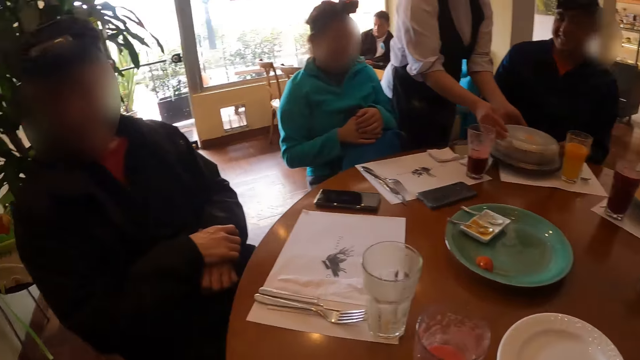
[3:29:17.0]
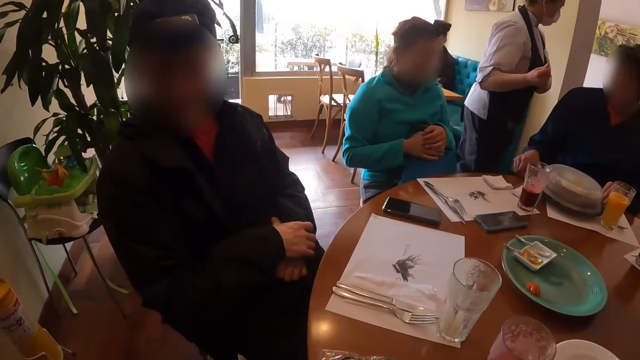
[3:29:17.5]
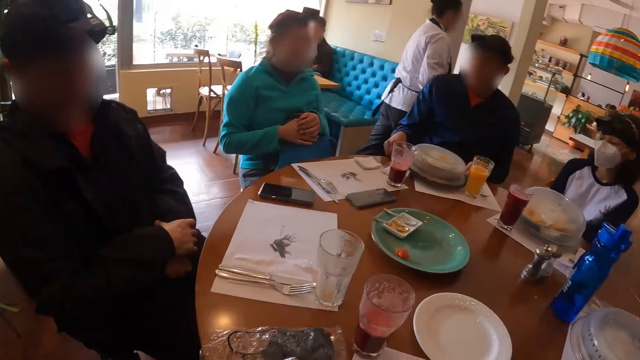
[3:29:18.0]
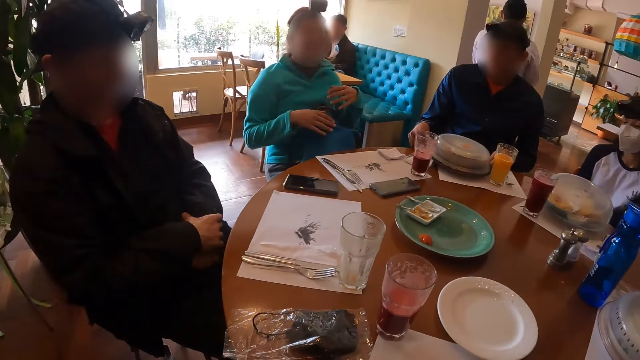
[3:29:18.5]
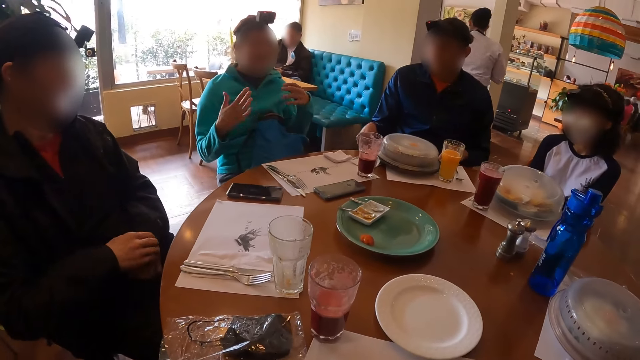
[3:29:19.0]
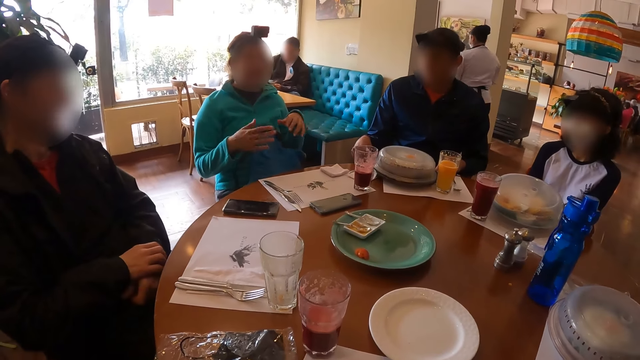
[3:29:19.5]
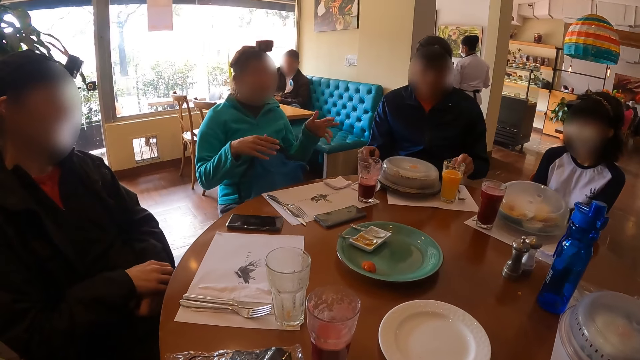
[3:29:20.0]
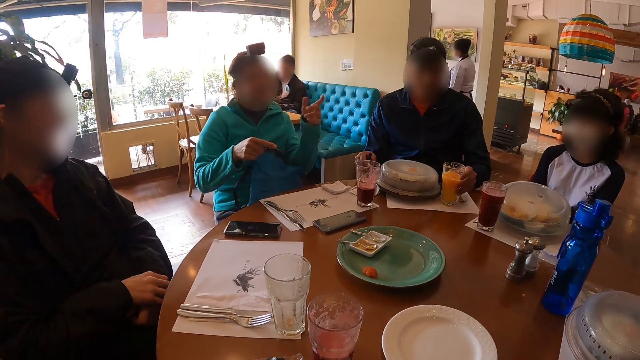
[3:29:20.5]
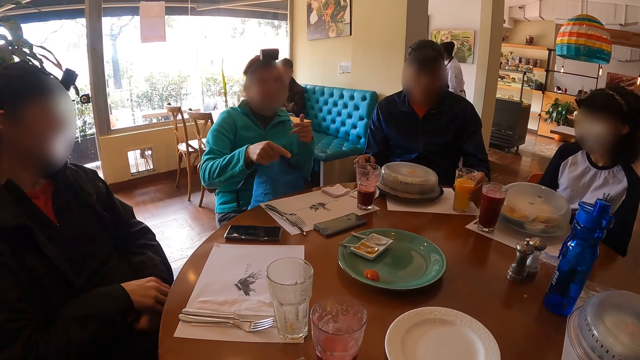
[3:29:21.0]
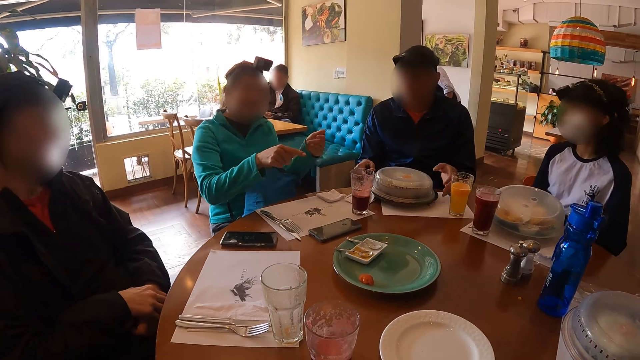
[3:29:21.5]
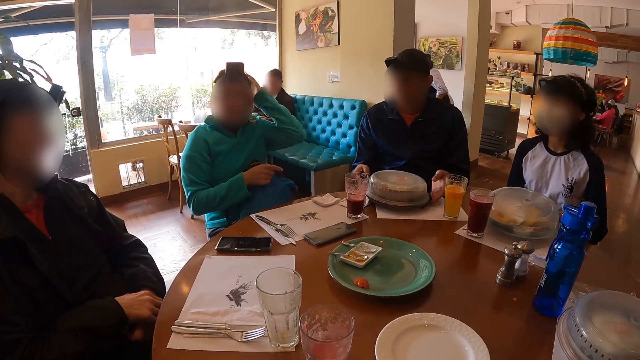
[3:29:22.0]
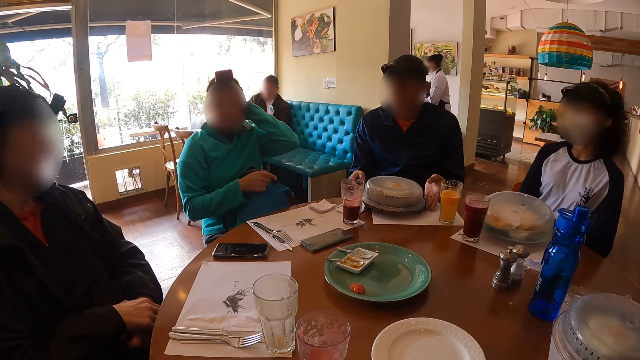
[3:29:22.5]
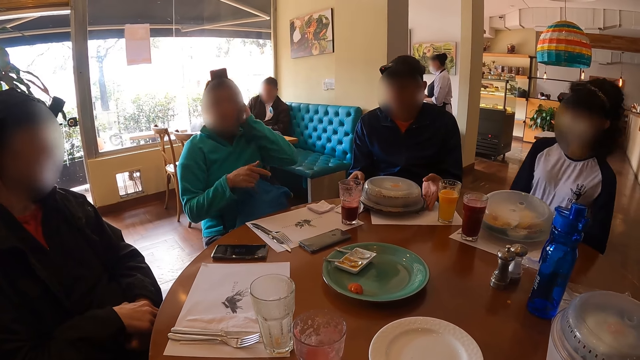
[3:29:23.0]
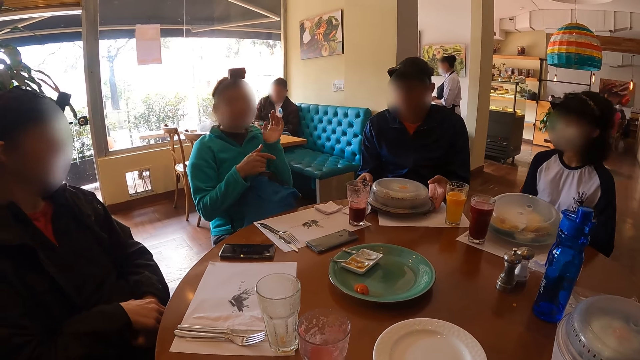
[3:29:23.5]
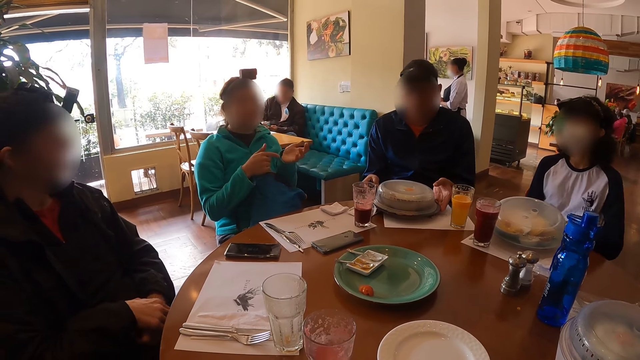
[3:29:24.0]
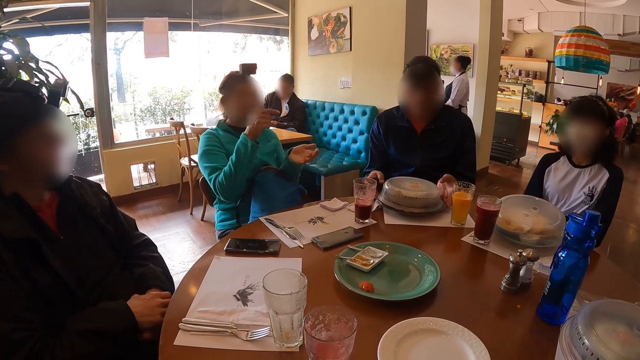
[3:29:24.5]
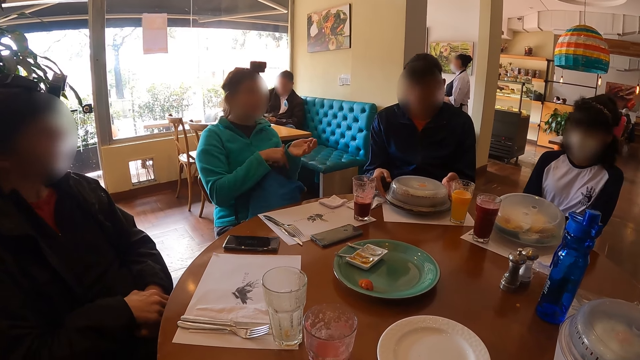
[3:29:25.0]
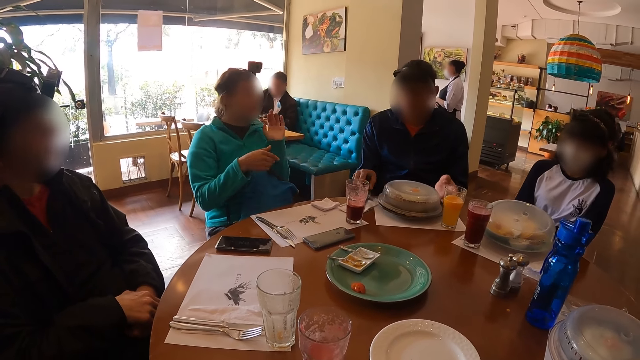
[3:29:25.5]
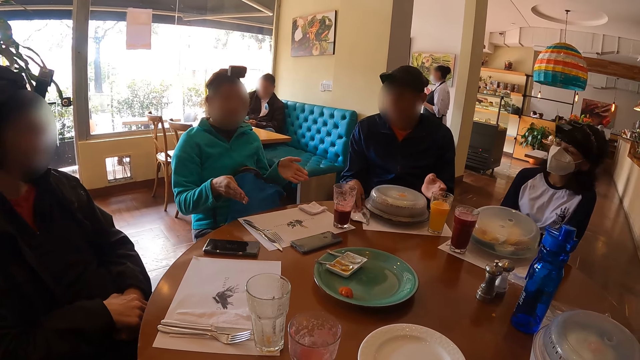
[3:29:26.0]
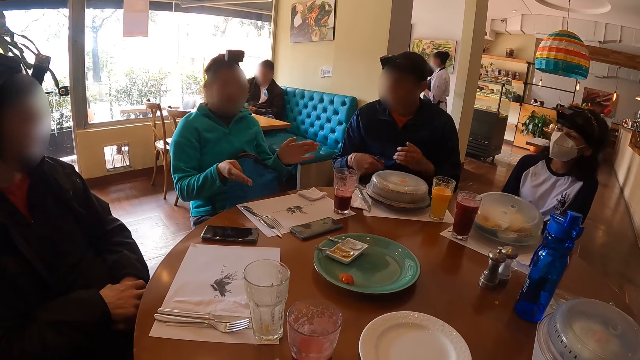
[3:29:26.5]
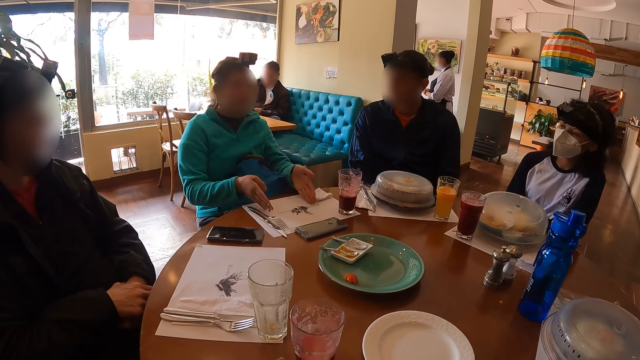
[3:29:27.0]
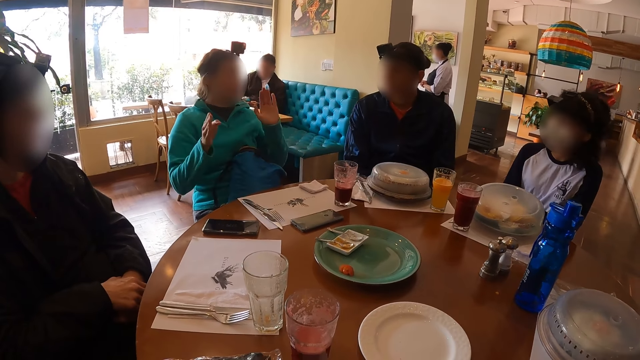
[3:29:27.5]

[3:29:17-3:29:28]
The waiter walks on the floor. A woman gesticulates with both hands. The camera wearer and the persons speak to each other. A man moves the glass cup of smoothie on the table with his left hand. Another woman adjusts her body on her seat. The first woman touches her head with her left hand. The camera wearer and the persons speak to each other. The man moves the covered plate of omelet and cutlery on the table with both hands. The first woman gesticulates with both hands.

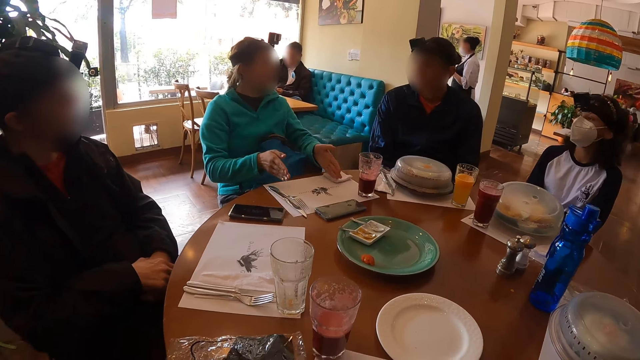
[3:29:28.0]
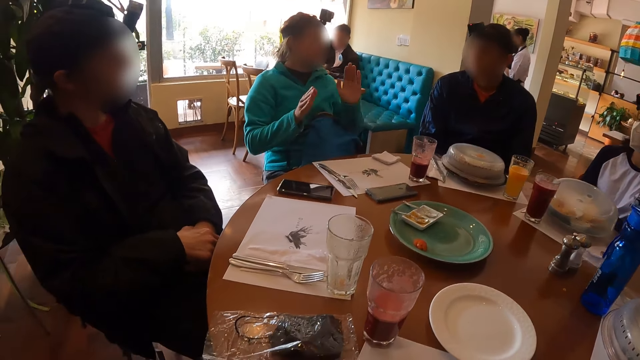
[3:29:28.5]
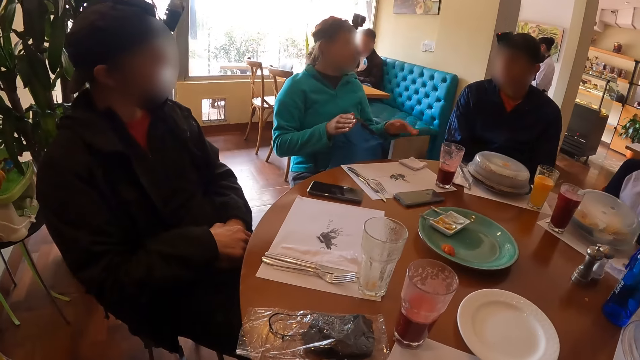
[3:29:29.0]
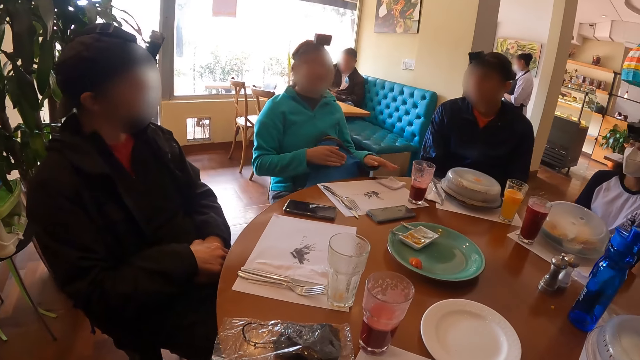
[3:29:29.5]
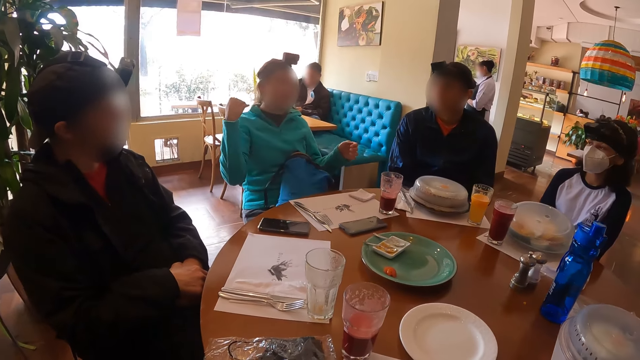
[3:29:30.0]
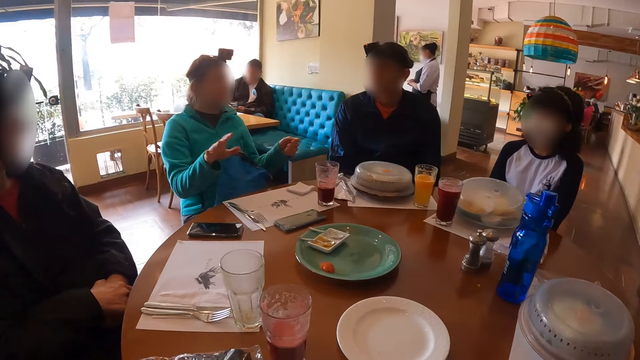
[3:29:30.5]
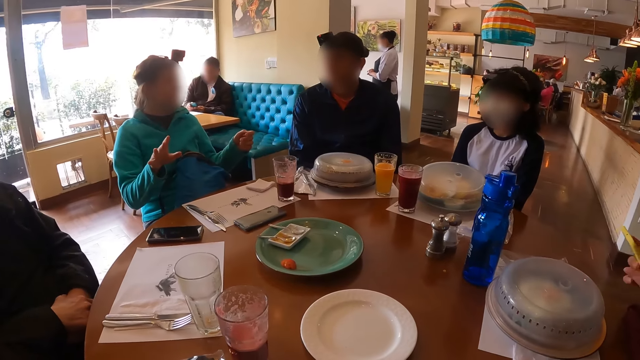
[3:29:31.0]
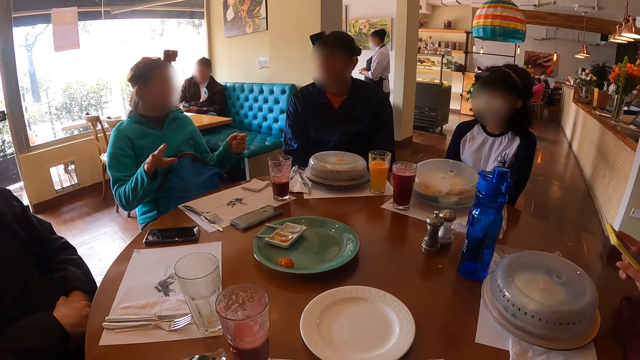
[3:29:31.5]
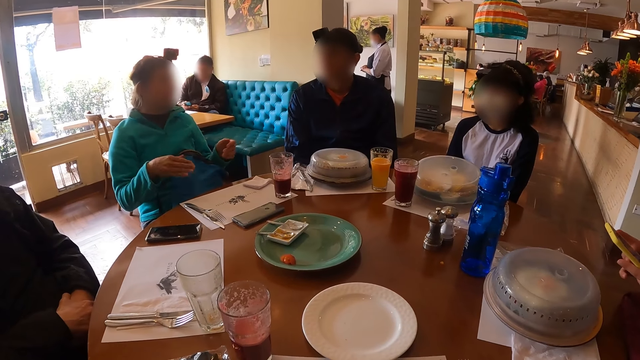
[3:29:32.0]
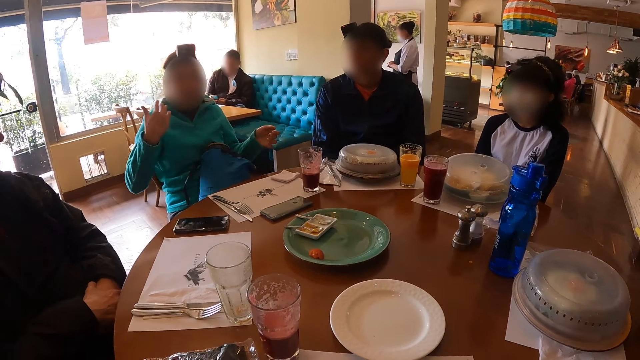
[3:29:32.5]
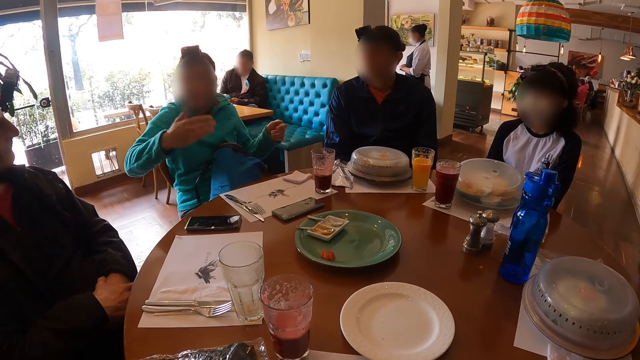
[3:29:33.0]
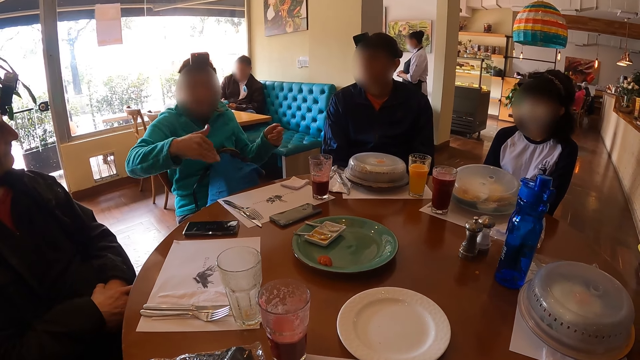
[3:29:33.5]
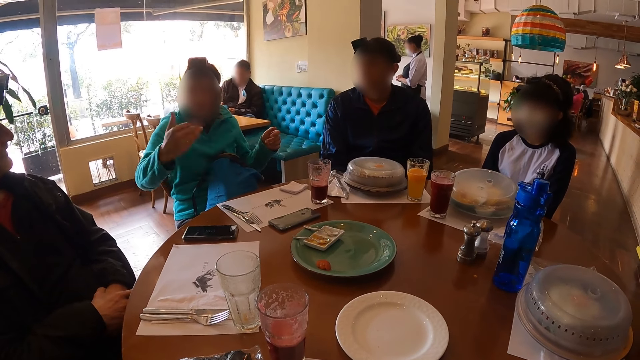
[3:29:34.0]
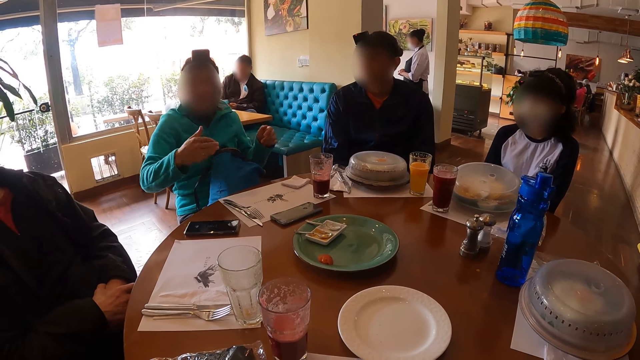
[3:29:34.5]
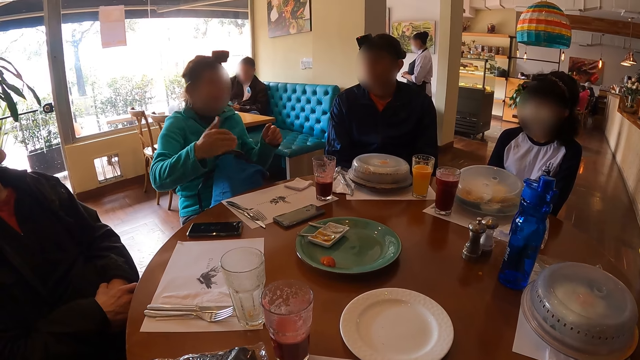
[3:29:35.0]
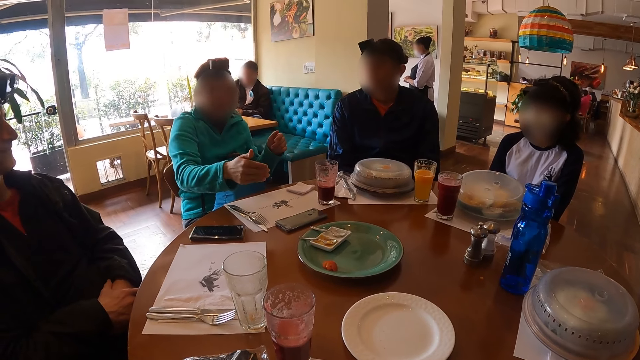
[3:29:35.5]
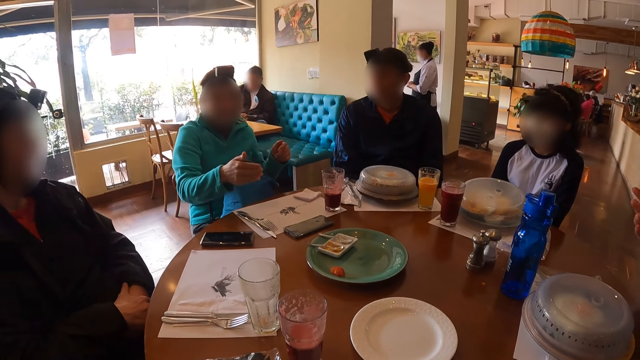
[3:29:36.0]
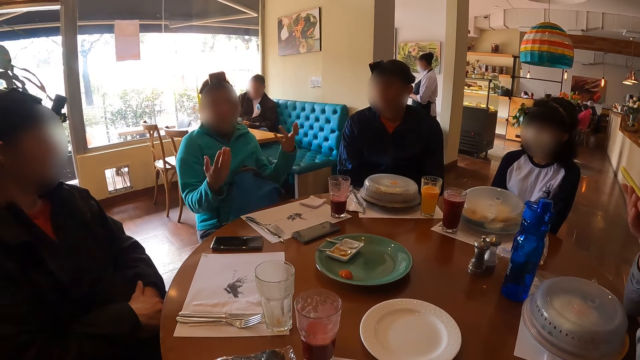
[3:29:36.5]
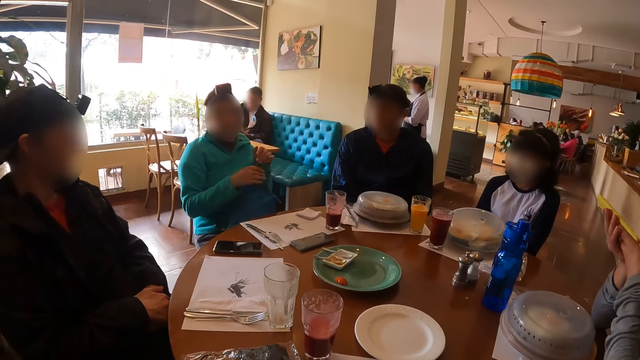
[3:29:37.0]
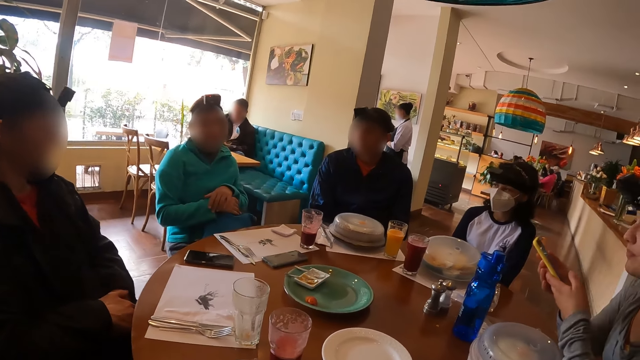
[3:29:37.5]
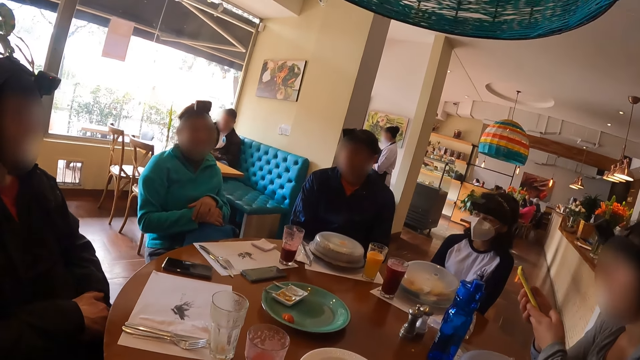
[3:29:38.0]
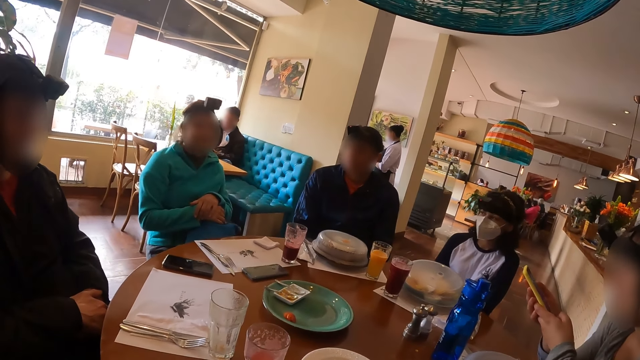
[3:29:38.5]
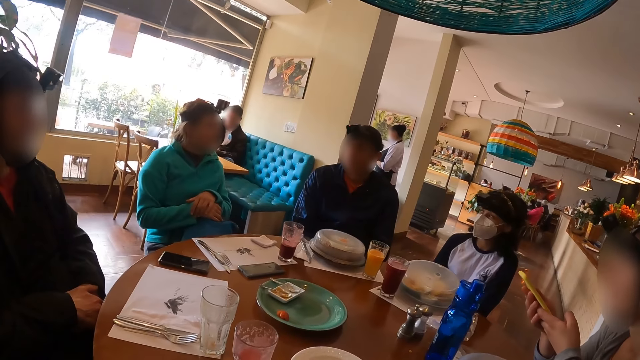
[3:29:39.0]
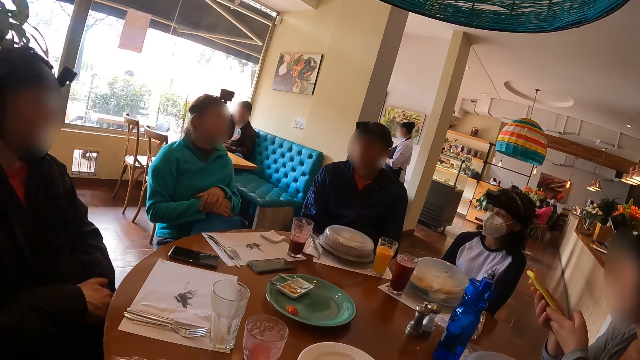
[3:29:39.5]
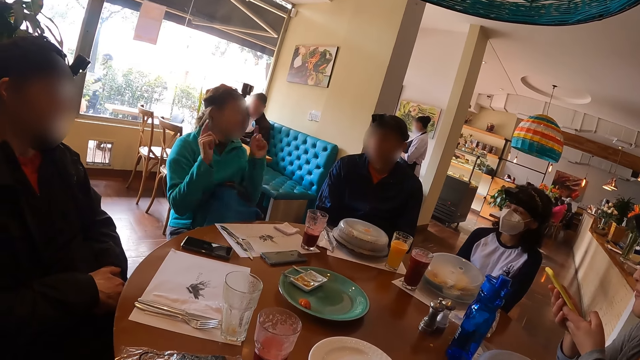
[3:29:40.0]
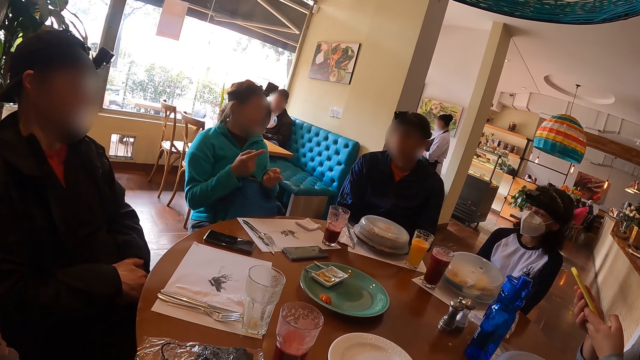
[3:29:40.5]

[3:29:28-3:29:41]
A woman moves the tissue paper on the serviette on the table with her left hand. The woman gesticulates with her right hand. The woman gesticulates with both hands.
